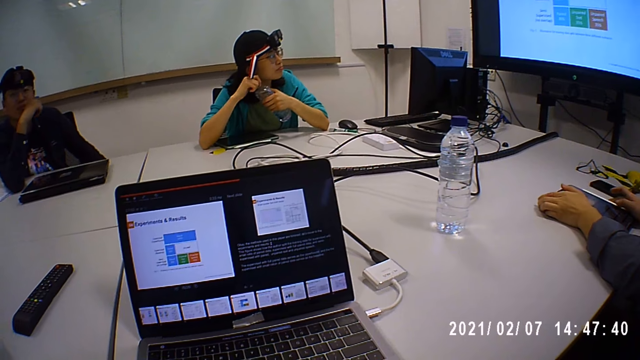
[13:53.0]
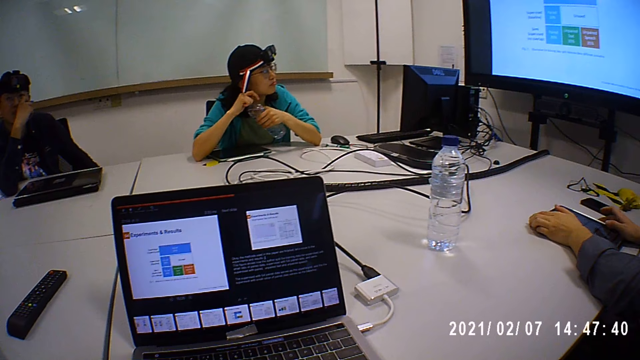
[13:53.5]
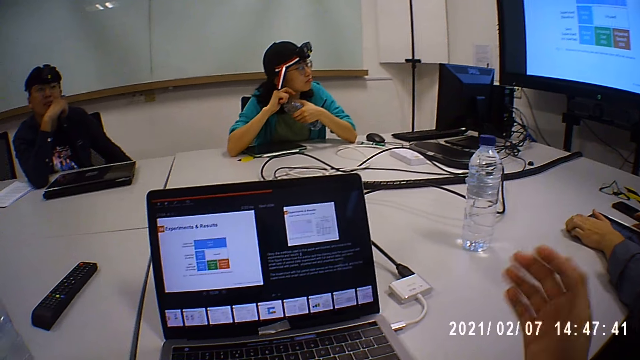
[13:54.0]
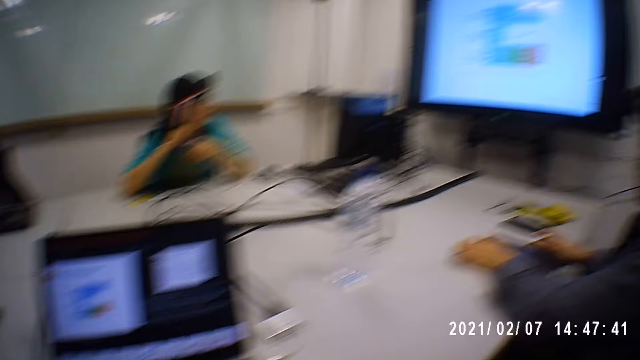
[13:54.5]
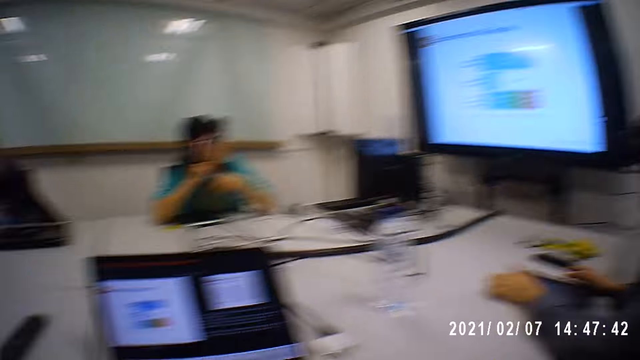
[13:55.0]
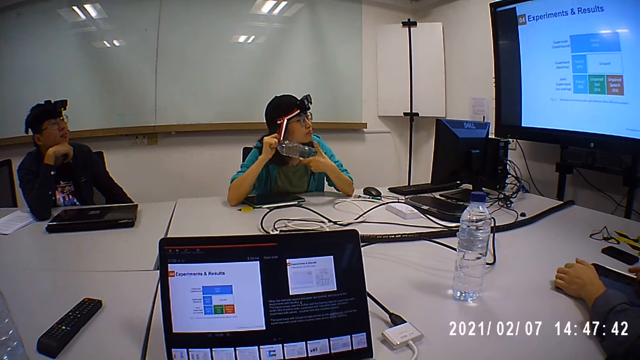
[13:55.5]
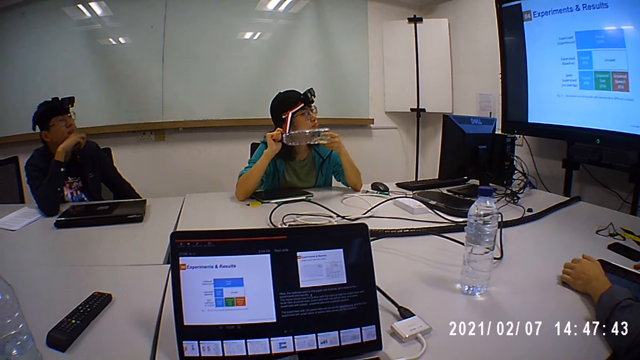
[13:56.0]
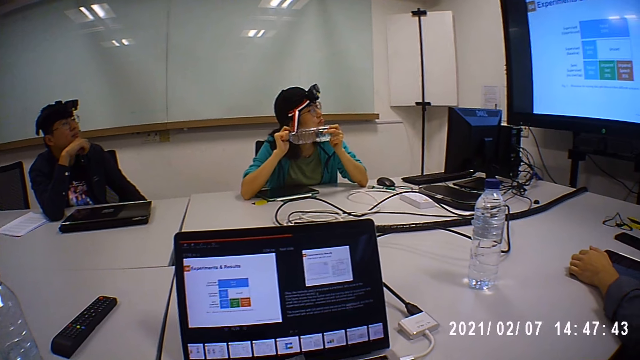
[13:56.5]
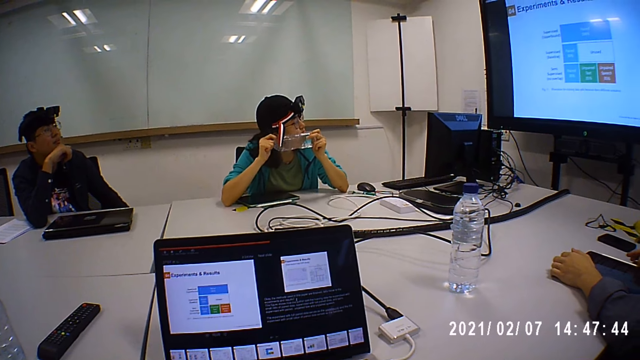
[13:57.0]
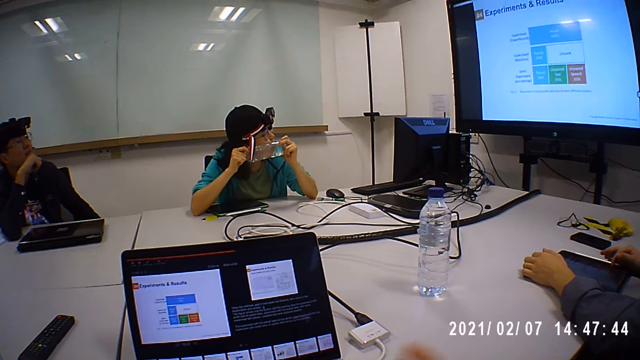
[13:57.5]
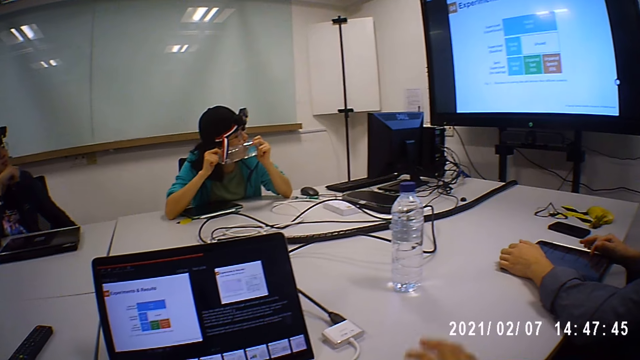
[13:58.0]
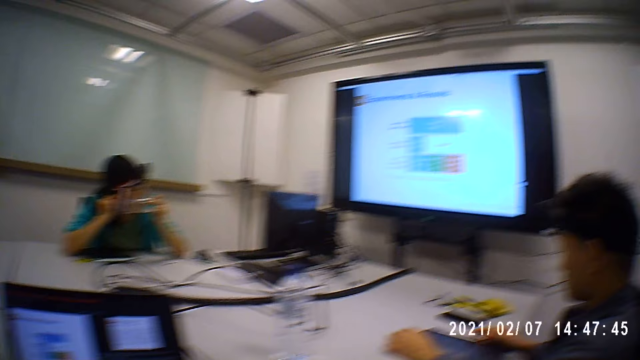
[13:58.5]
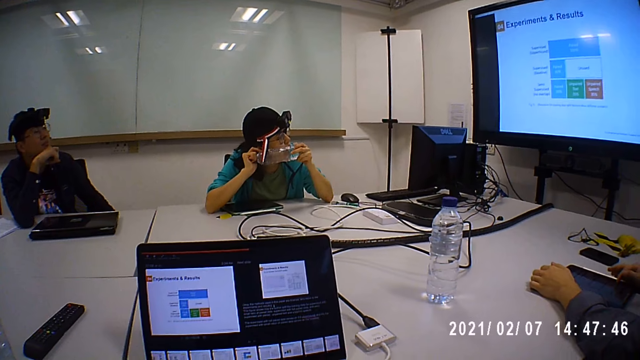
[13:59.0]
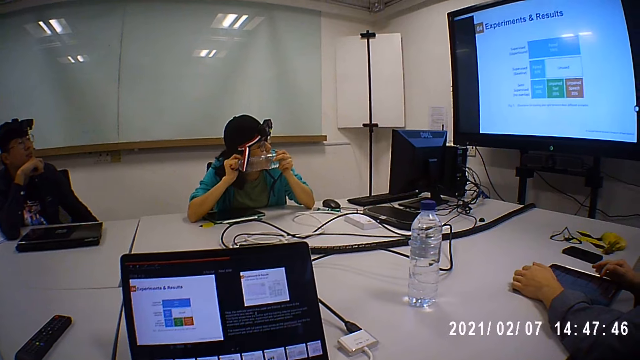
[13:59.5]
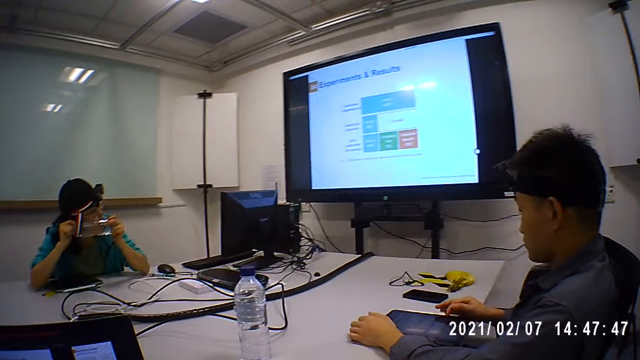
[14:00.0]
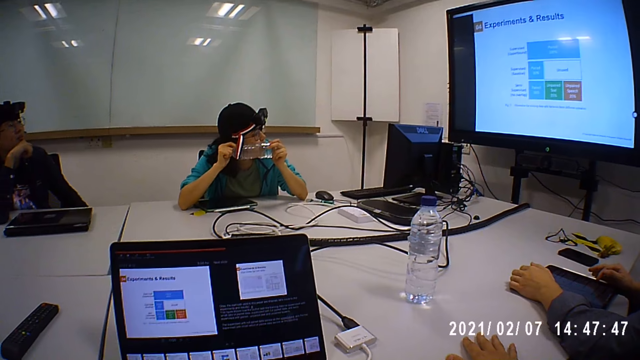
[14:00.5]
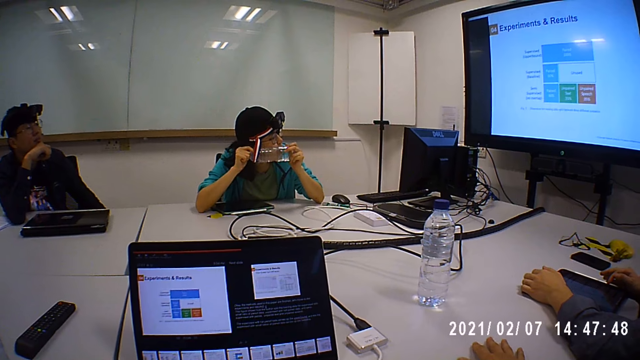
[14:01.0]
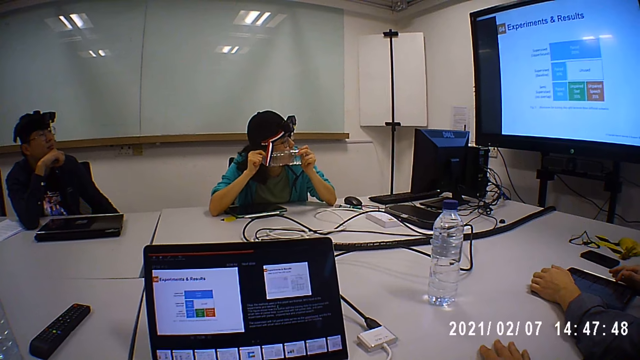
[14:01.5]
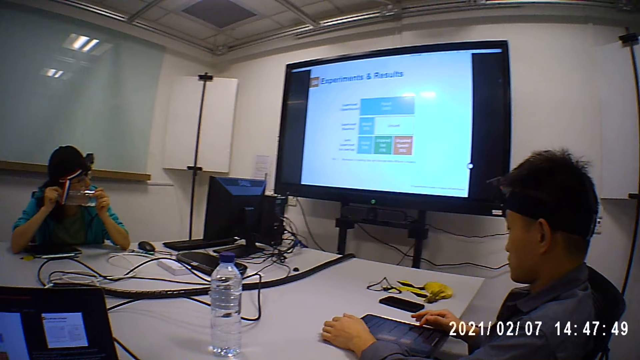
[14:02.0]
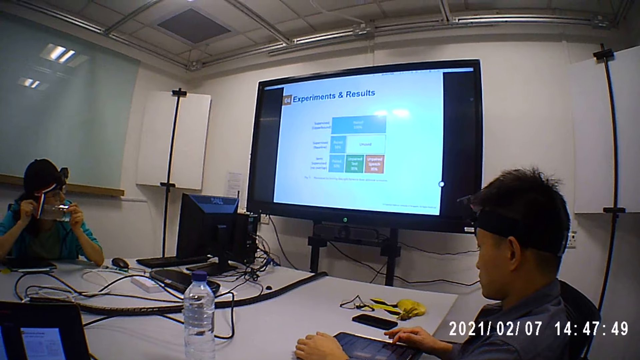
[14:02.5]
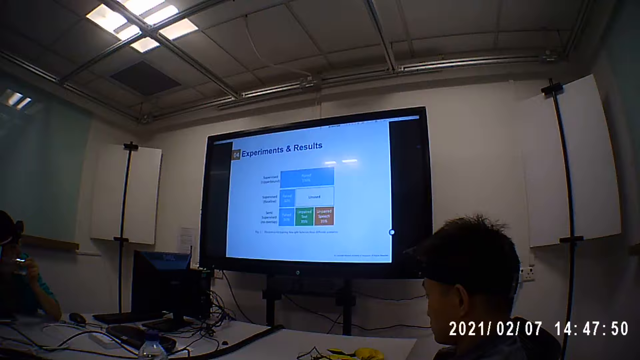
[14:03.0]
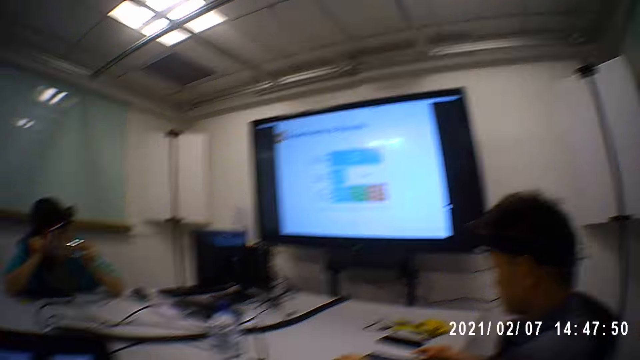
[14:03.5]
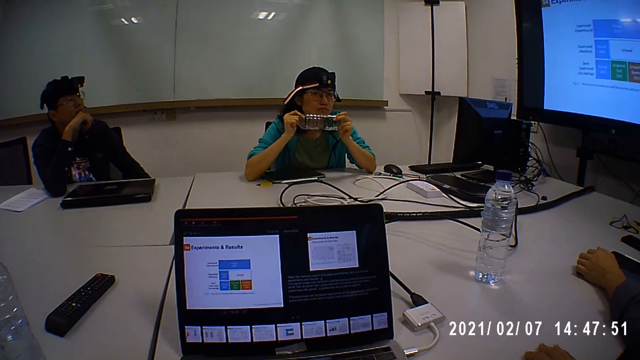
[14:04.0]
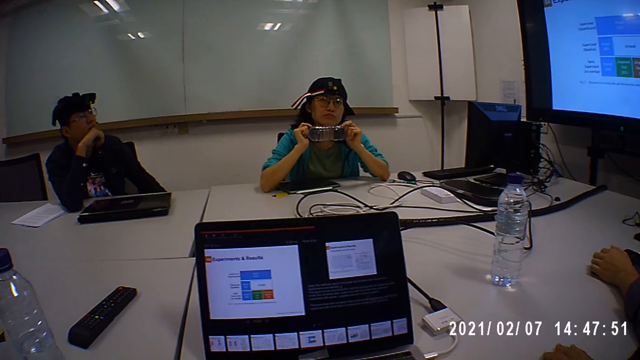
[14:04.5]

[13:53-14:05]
A person holds the water bottle with her hands.

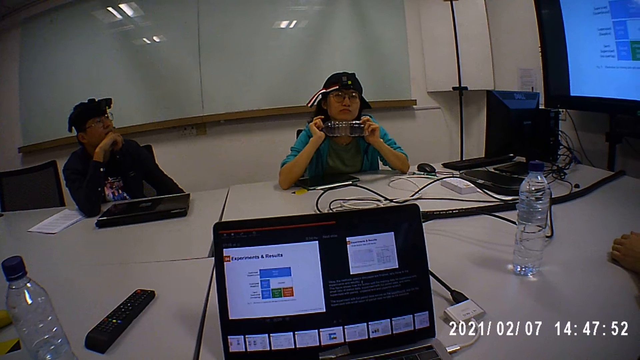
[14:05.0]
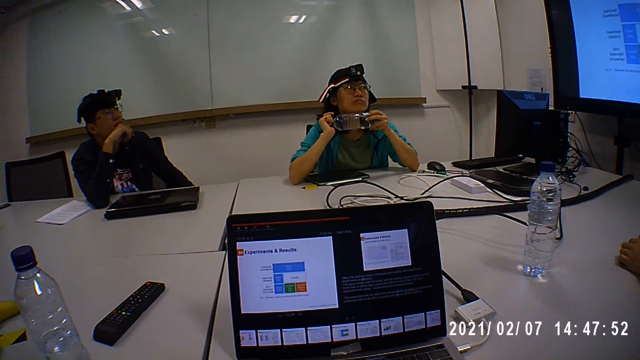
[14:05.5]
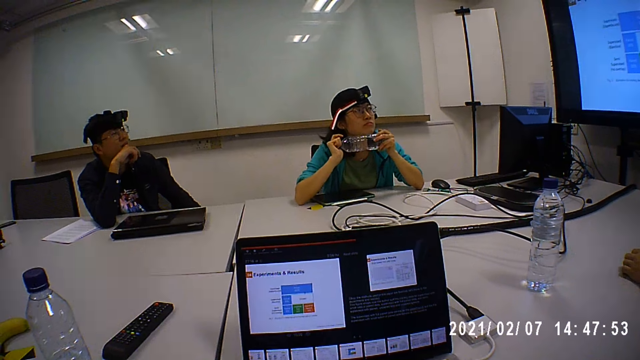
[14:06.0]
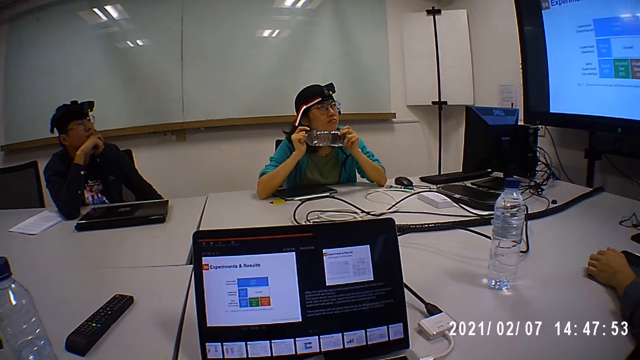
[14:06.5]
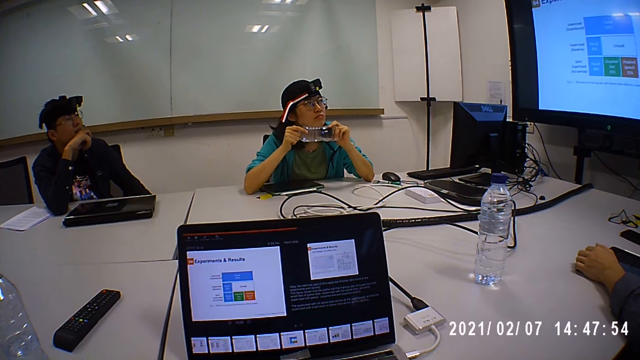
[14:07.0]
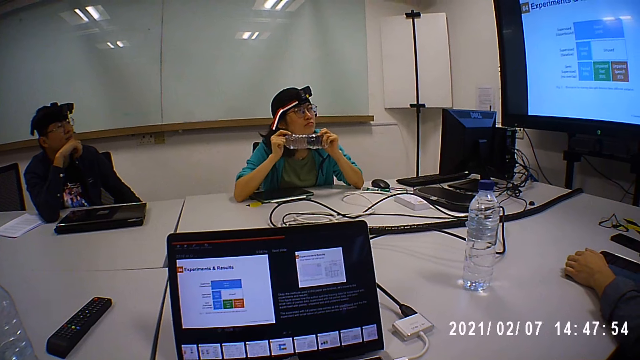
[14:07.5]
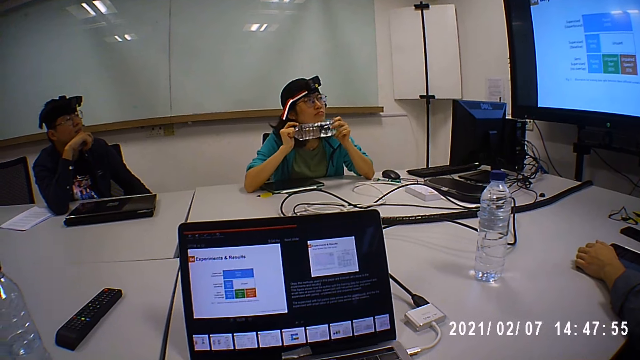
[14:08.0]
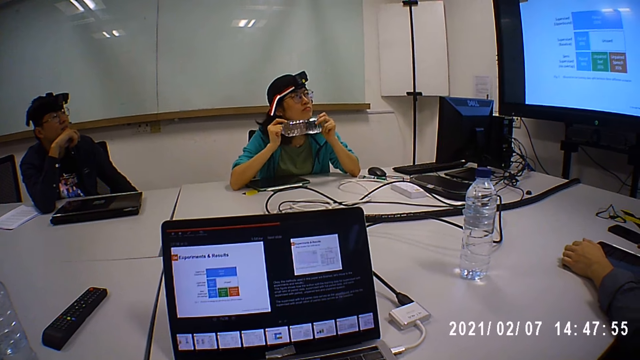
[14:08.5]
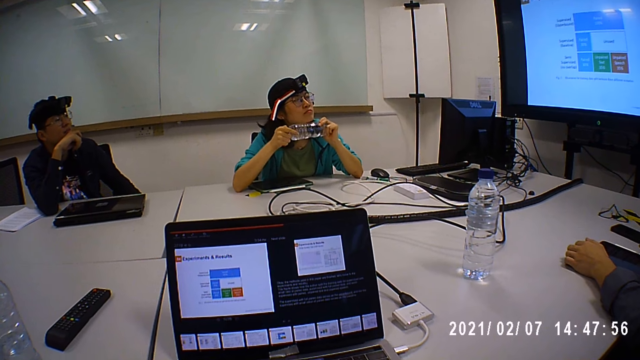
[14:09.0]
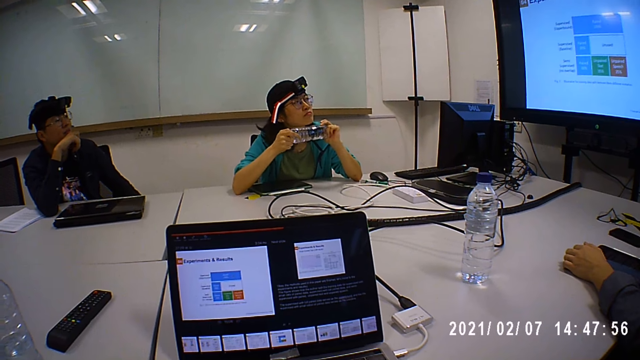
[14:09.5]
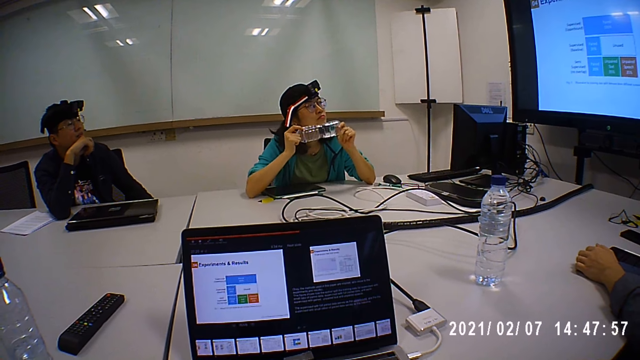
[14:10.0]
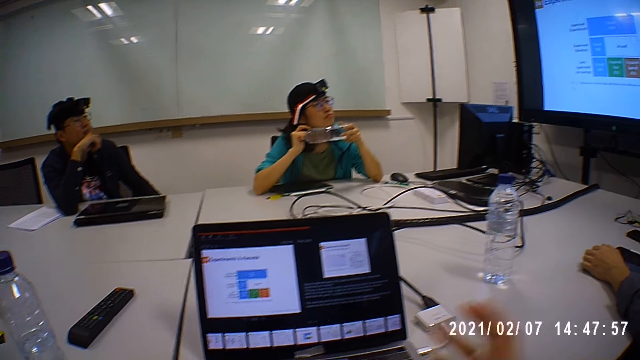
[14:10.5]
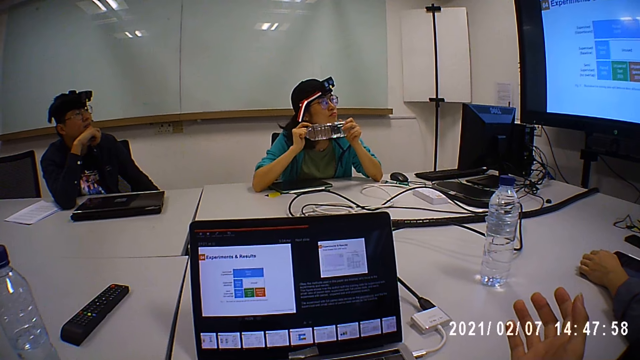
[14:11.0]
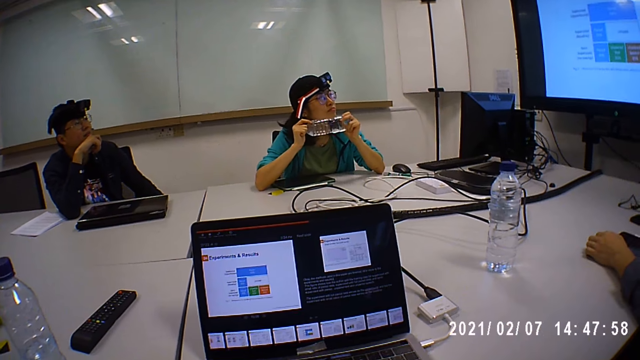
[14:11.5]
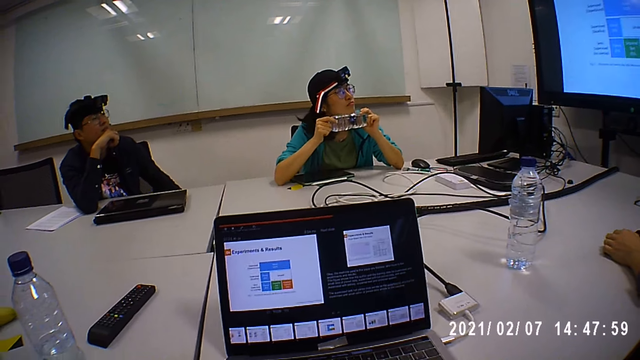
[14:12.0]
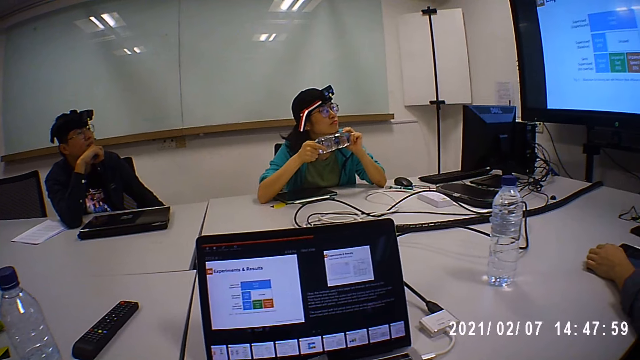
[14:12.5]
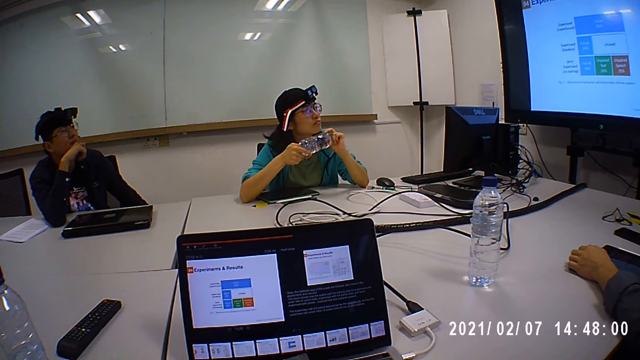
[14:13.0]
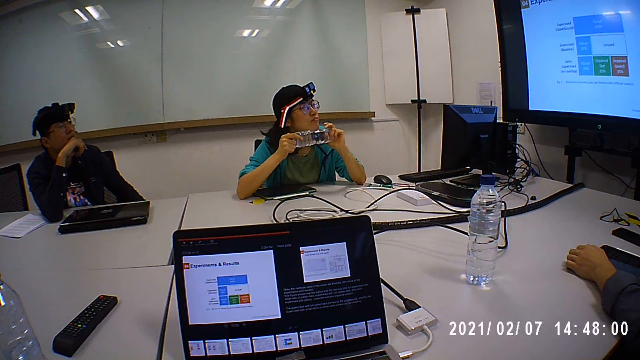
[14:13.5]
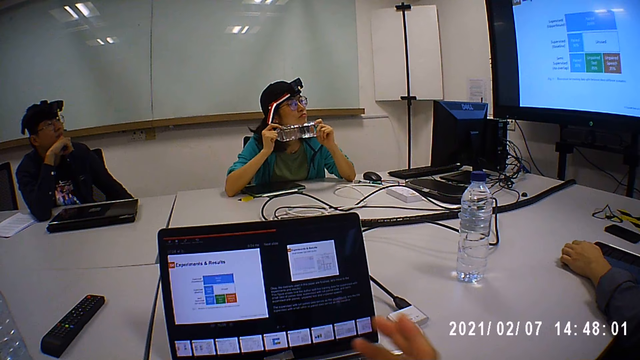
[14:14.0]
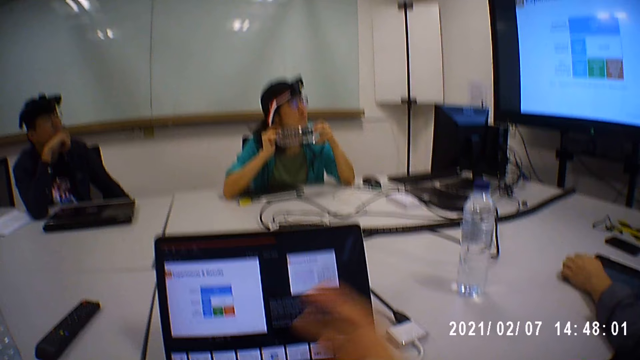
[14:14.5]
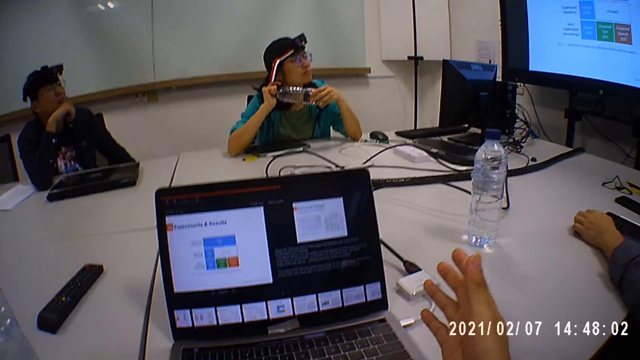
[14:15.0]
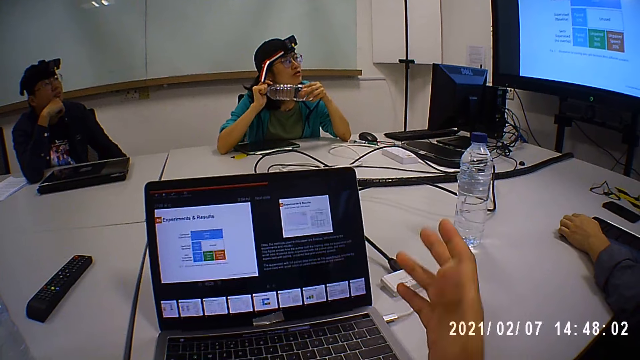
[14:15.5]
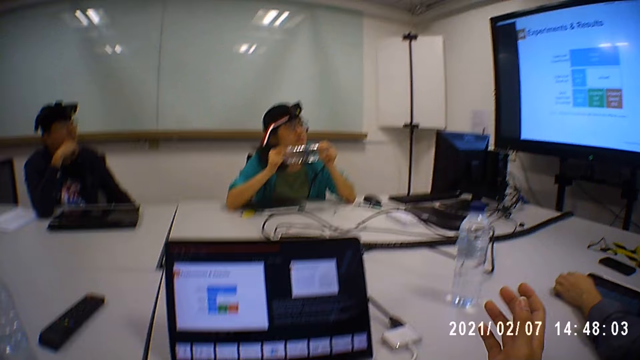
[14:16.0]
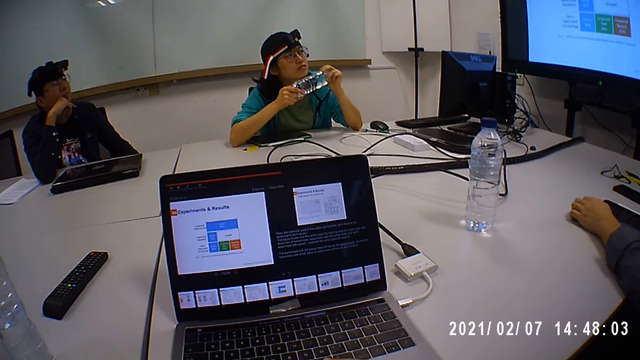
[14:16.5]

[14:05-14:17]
The camera wearer waves his hand around. He moves his hands.
